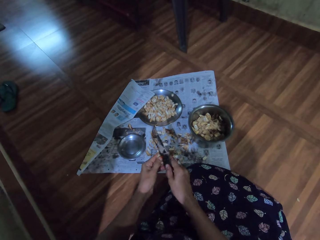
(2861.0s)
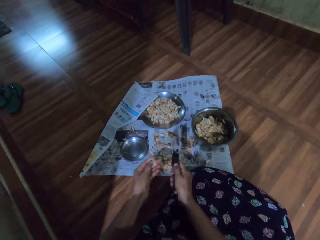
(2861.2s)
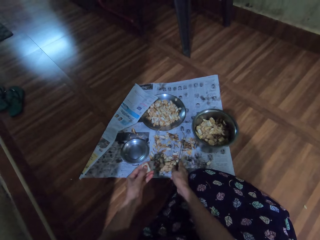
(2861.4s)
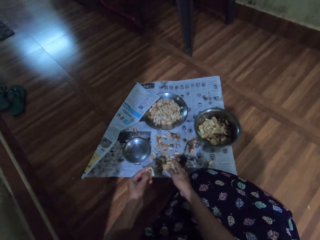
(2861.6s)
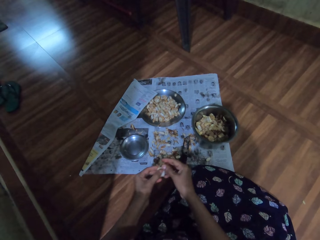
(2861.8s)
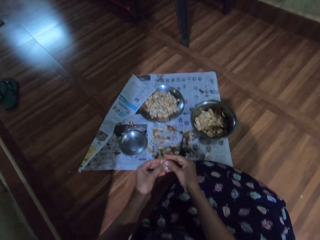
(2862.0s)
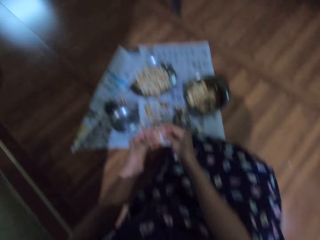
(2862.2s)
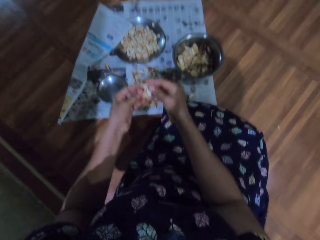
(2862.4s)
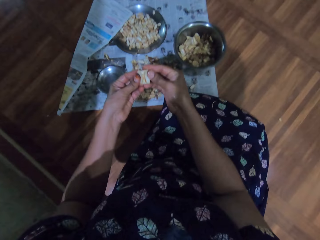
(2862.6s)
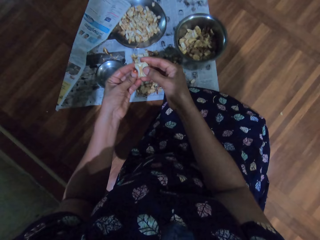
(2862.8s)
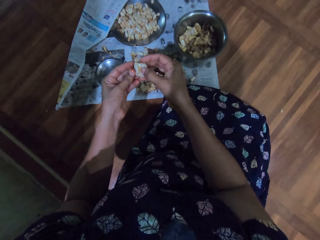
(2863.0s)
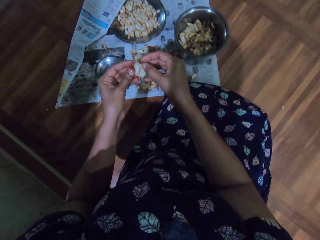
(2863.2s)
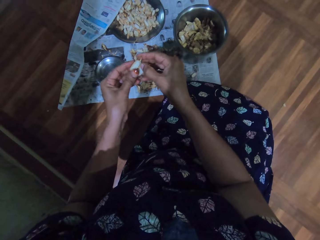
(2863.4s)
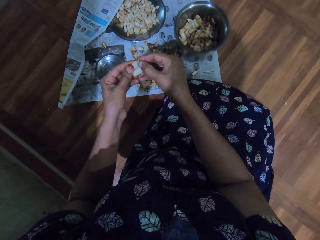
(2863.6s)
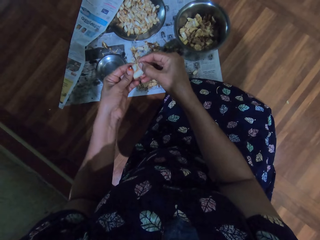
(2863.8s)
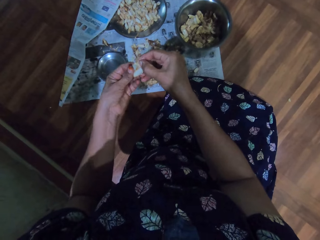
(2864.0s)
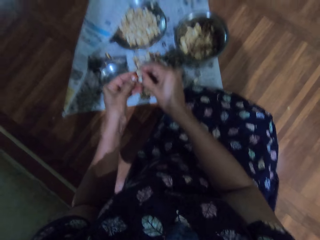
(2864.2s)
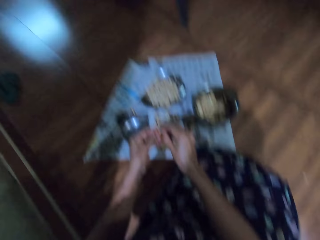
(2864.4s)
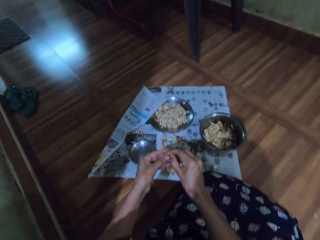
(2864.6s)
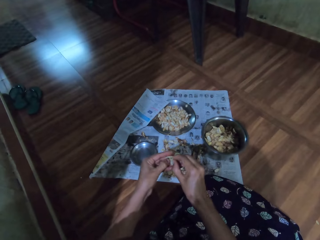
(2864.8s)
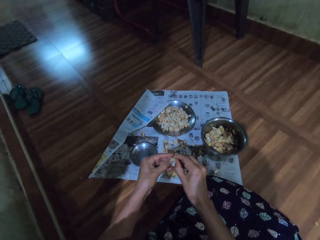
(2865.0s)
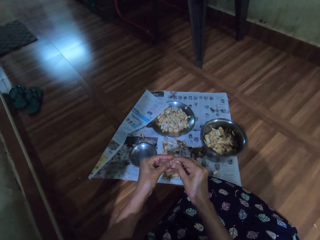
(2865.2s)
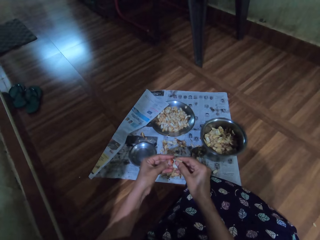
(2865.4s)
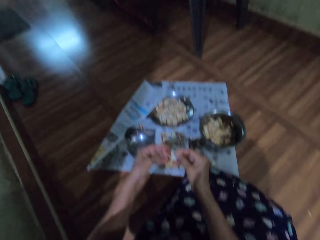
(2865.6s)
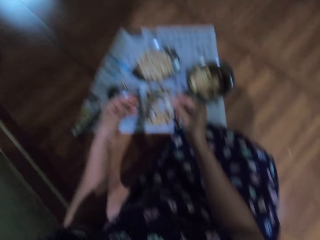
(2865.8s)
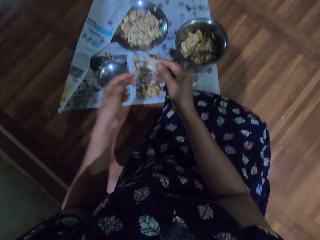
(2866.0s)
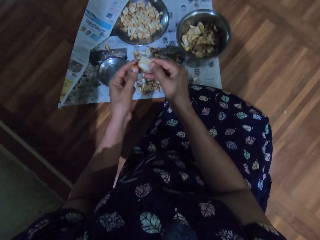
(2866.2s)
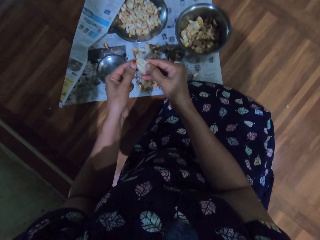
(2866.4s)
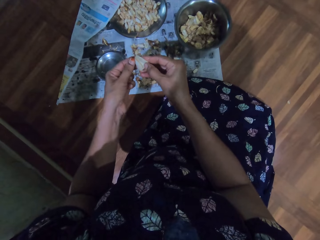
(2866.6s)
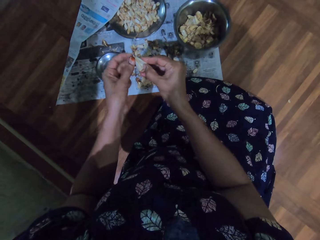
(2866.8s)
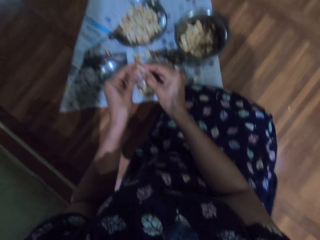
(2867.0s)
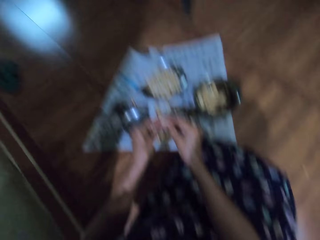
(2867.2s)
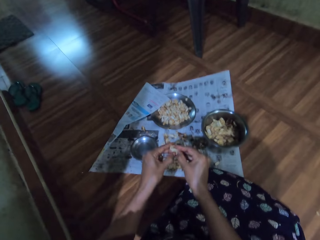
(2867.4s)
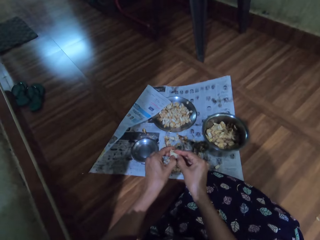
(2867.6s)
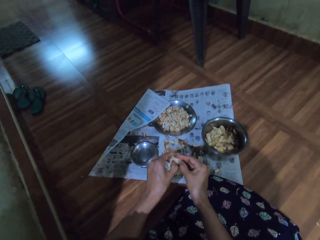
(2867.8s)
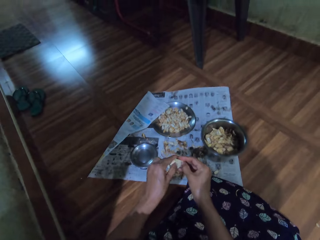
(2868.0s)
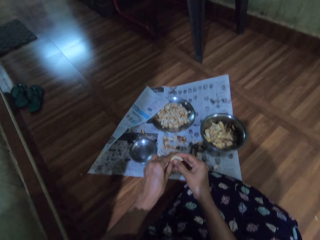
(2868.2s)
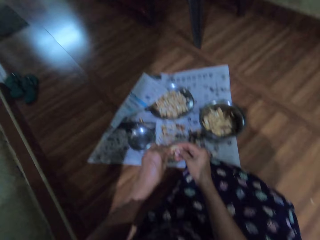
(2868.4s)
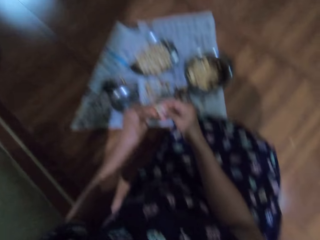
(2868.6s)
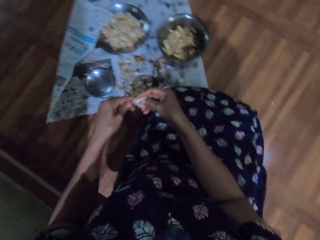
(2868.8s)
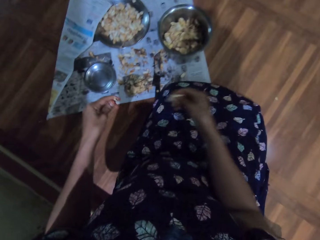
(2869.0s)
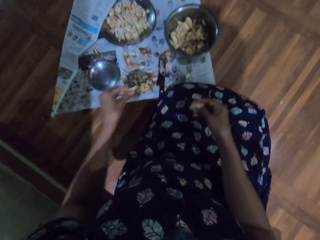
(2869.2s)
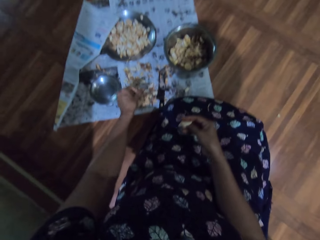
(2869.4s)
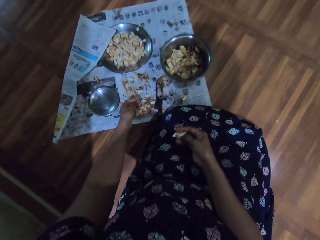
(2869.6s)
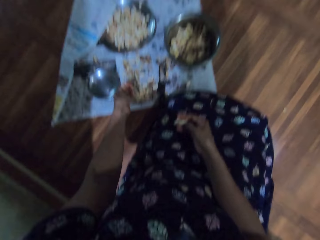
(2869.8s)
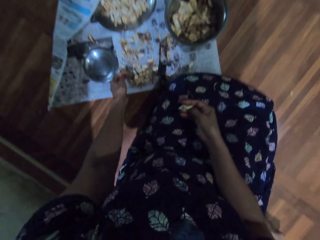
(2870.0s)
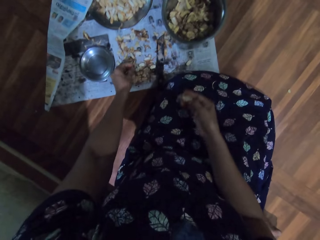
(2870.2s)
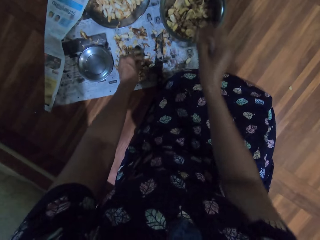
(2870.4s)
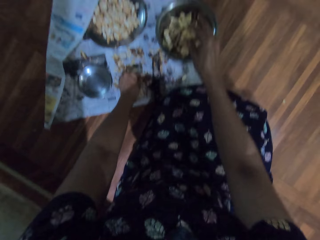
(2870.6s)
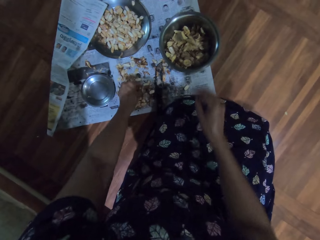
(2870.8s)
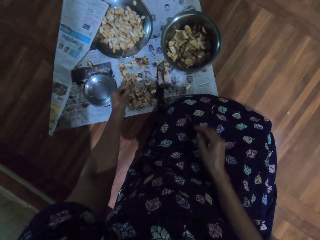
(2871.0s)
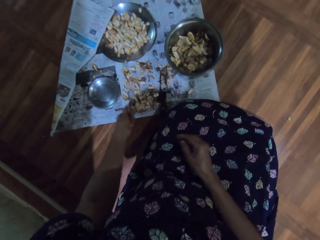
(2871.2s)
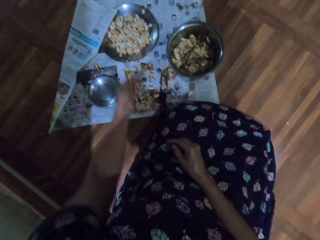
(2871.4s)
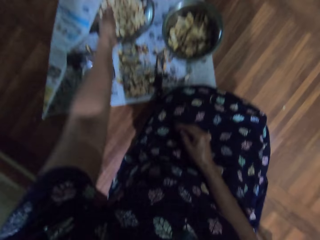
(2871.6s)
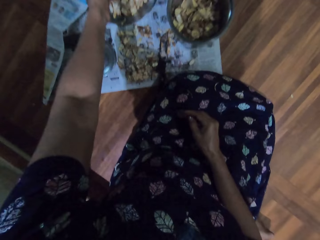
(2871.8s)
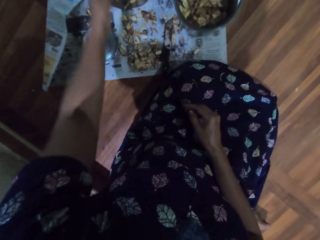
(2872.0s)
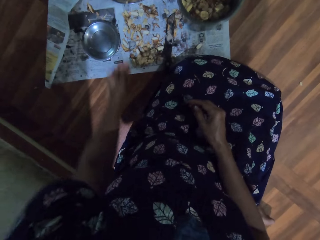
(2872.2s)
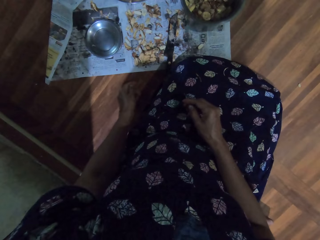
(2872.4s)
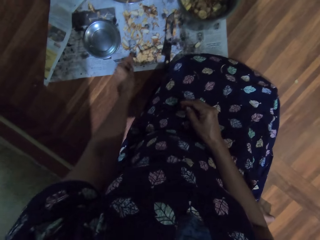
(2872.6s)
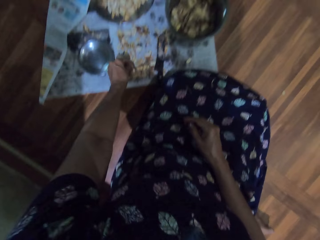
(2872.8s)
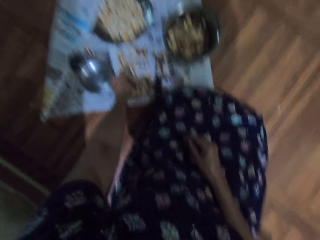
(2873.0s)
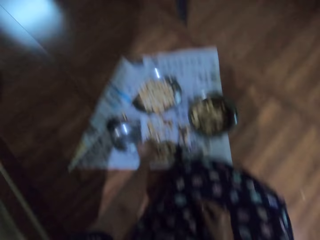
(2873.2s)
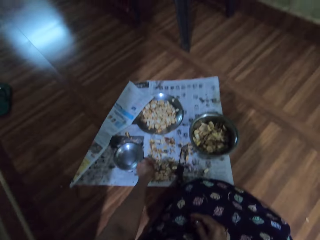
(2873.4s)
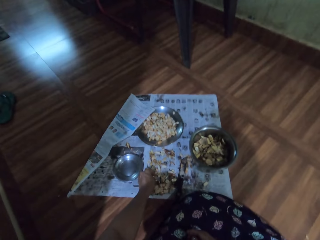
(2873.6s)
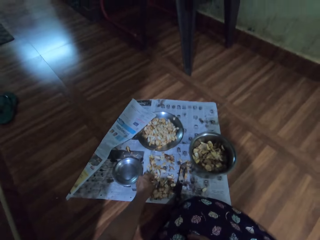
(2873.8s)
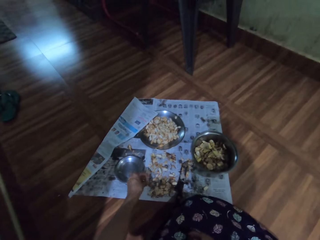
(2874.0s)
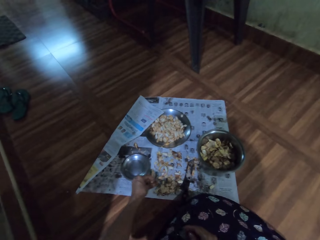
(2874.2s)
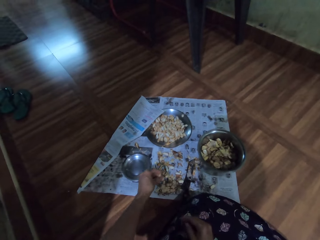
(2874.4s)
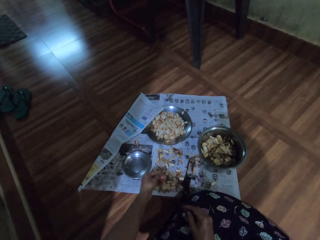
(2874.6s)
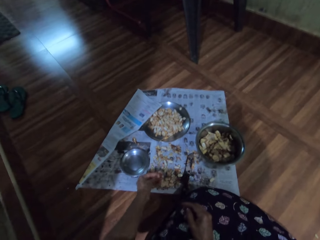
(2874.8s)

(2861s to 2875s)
The camera wearer places the knife on the paper on the floor with her right hand. She peels the garlic peel in her left hand with both hands. She peels a garlic peel in her right hand with both hands. She drops a garlic peel on the paper on the floor with her left hand. She throws a garlic peel into the stainless bowl on the paper on the floor with her right hand. She picks something from the paper. She throws a garlic peel into the stainless plate on the paper on the floor with her left hand. She picks a garlic peel from the paper on the floor with her left hand.

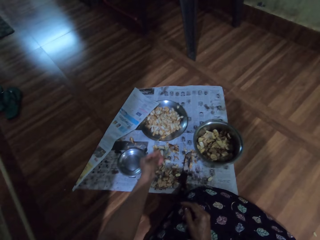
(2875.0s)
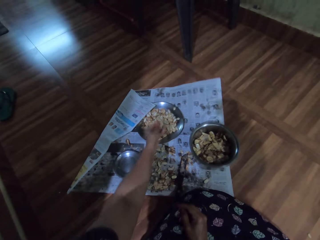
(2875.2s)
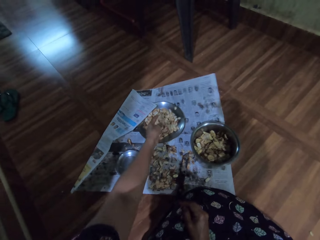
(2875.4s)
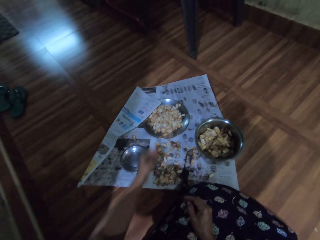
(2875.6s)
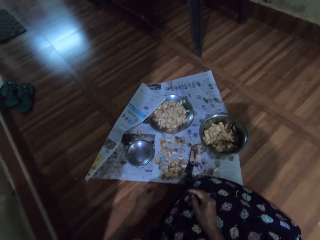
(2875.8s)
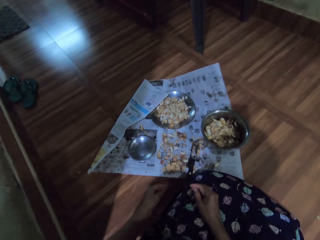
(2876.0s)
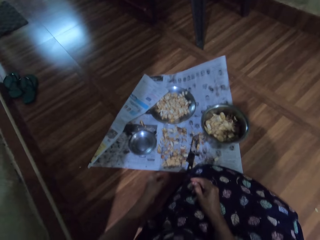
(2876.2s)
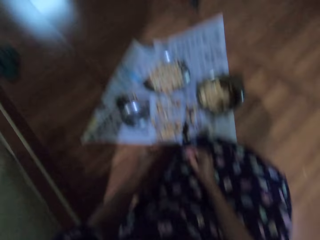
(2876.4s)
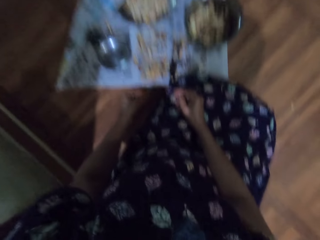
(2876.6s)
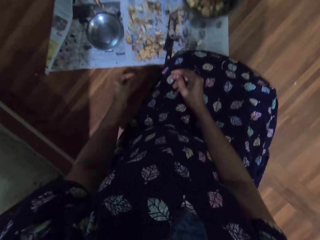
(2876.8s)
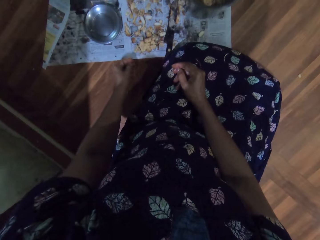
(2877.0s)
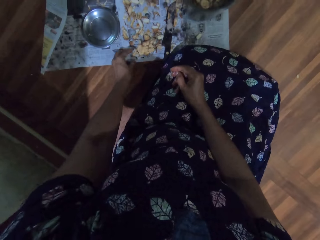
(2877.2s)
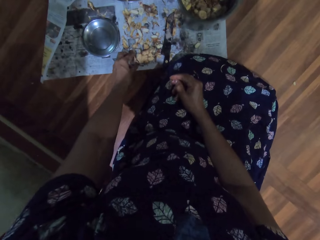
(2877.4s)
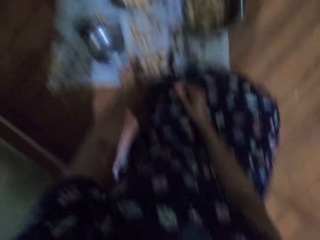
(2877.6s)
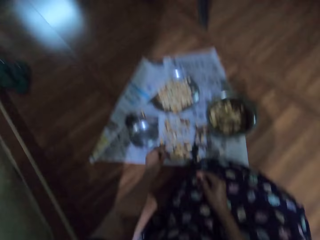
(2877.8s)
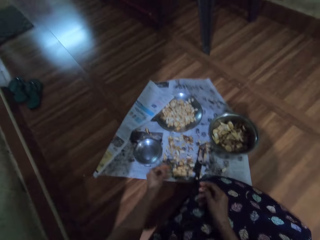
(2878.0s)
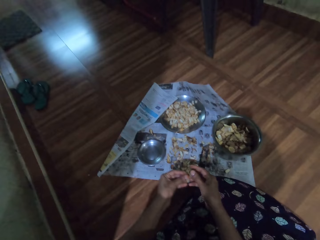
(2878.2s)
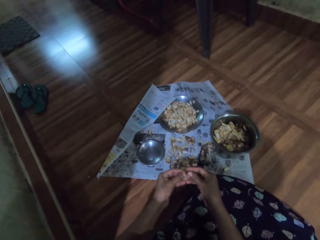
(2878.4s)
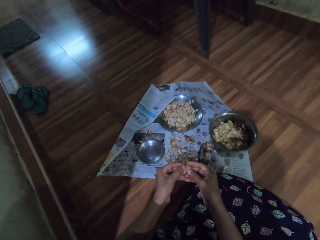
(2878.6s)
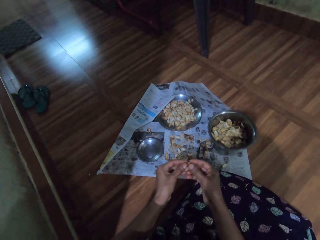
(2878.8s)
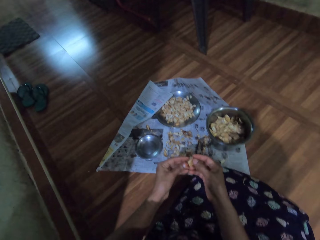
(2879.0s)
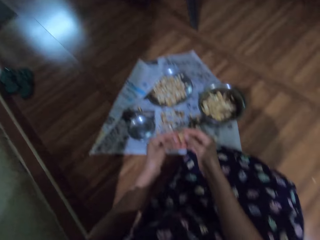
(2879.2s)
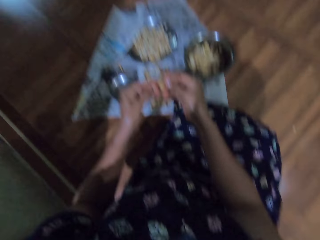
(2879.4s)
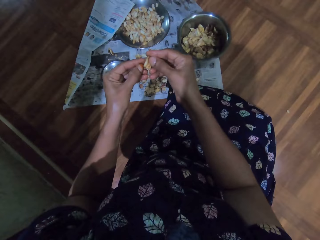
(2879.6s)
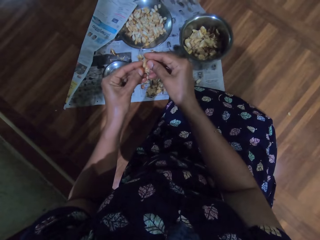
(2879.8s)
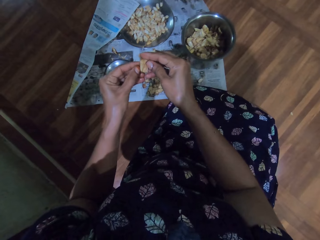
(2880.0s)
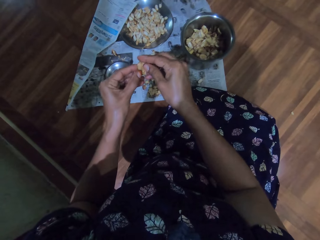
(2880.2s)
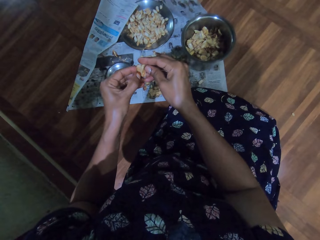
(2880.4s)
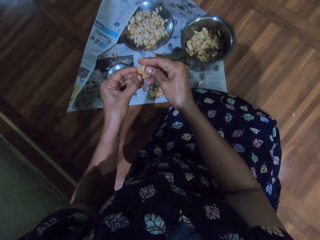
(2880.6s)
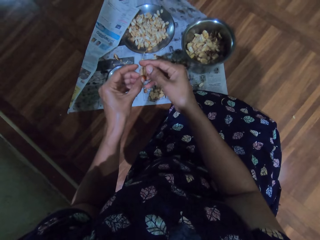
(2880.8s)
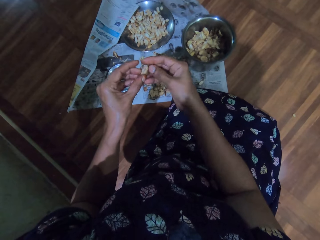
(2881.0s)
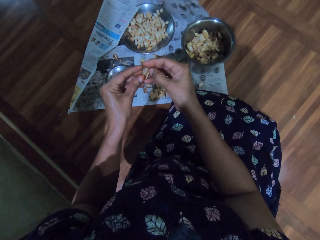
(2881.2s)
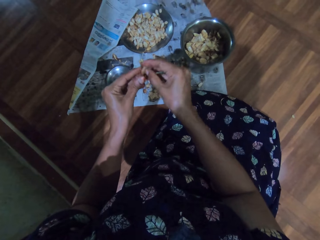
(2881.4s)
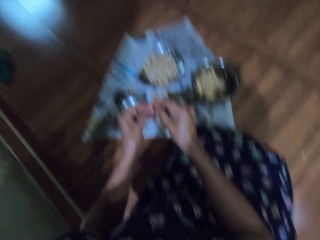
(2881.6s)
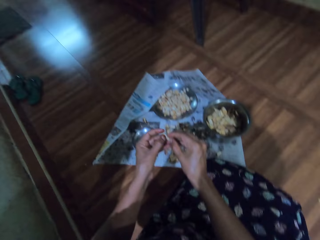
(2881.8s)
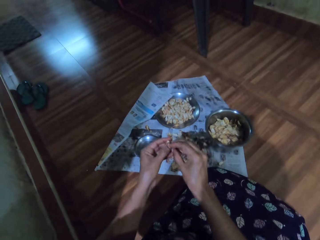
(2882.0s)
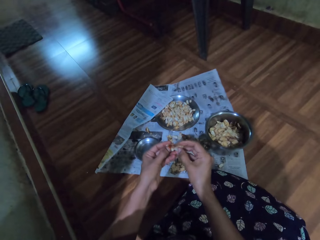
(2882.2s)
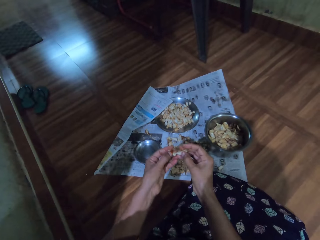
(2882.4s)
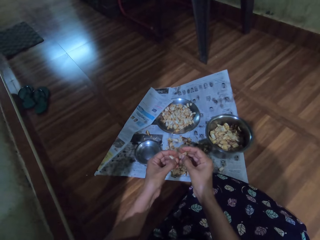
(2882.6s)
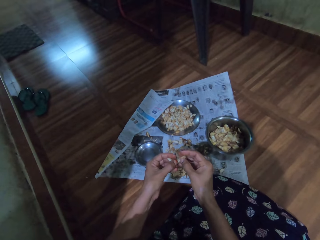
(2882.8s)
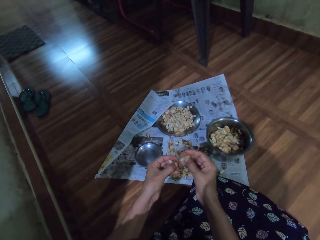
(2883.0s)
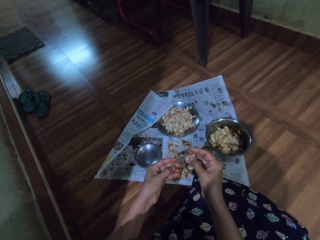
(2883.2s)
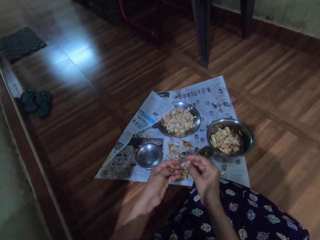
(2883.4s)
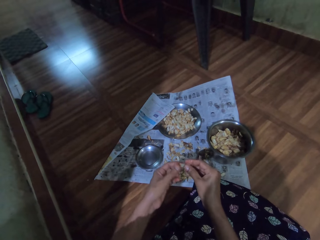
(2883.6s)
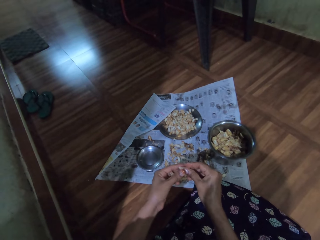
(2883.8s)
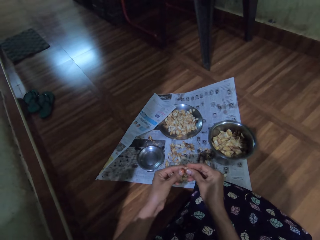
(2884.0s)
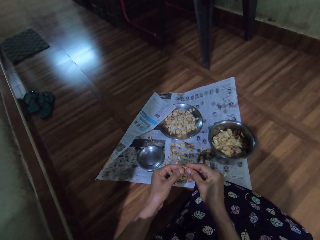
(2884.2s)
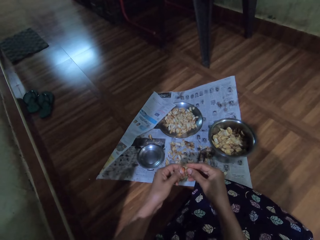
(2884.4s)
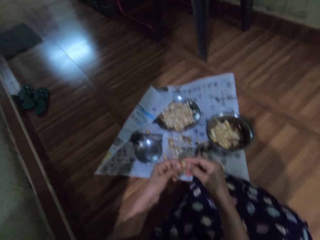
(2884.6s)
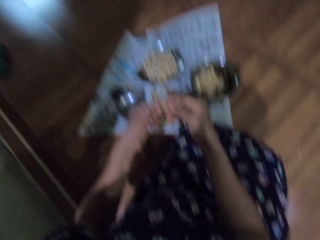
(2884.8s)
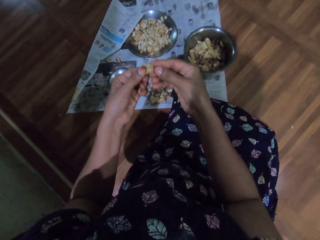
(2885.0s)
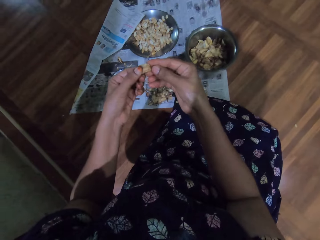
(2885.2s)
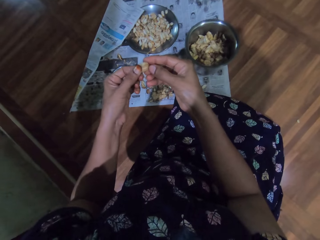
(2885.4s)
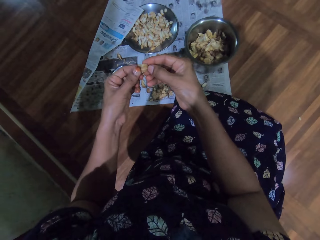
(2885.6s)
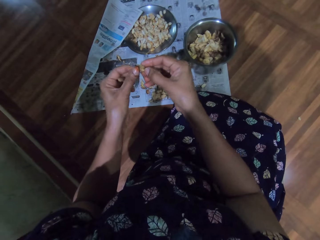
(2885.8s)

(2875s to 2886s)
The camera wearer throws the garlic peel into the stainless plate on the paper on the floor with her left hand. She picks a garlic slice from the paper on the floor with her left hand. She peels the garlic peel in her left hand with both hands. She peels a garlic peel in her right hand with both hands.
